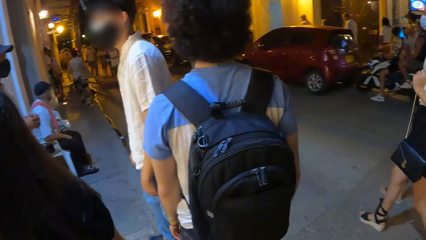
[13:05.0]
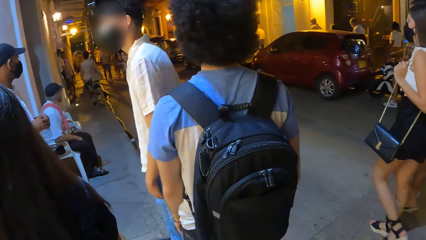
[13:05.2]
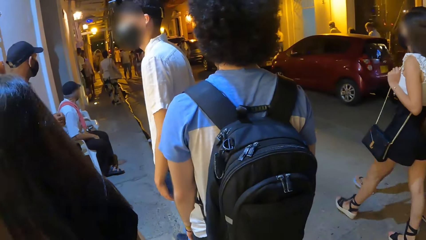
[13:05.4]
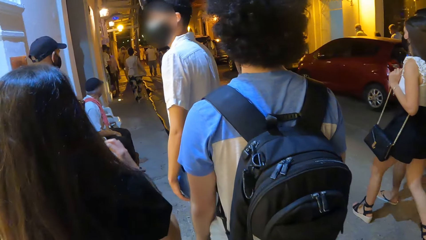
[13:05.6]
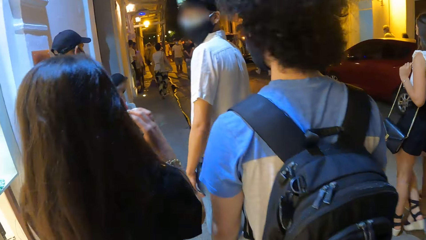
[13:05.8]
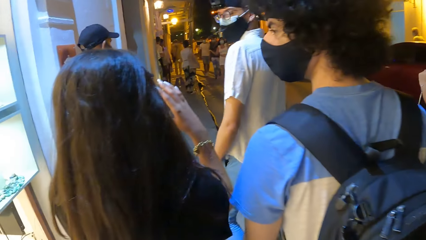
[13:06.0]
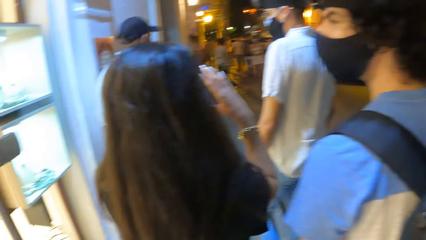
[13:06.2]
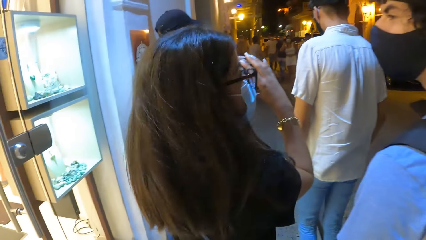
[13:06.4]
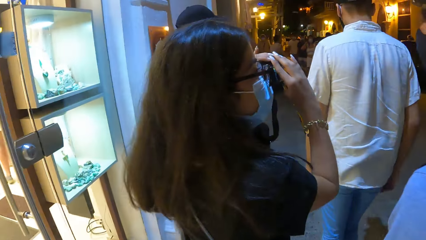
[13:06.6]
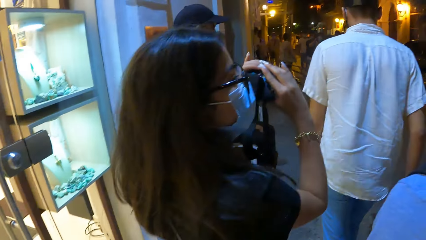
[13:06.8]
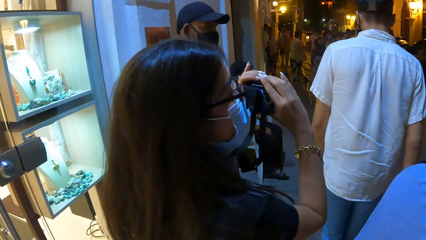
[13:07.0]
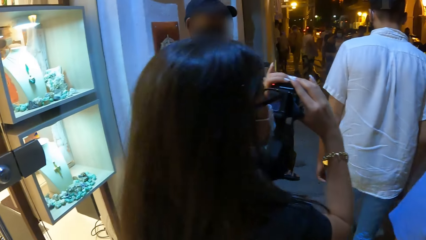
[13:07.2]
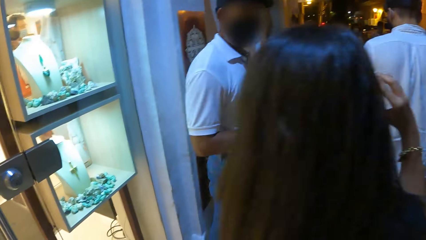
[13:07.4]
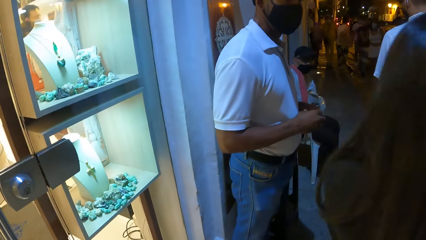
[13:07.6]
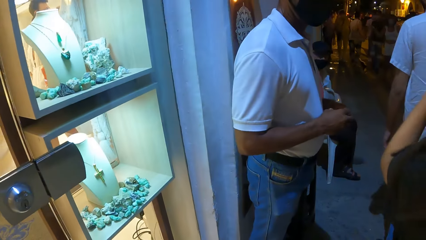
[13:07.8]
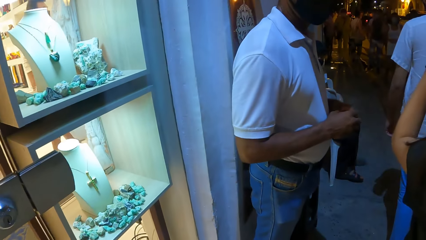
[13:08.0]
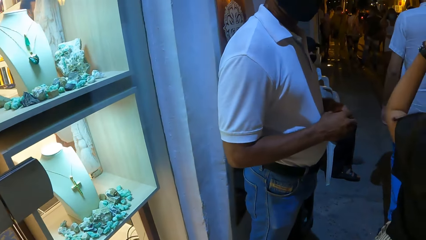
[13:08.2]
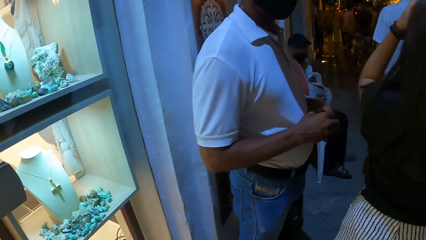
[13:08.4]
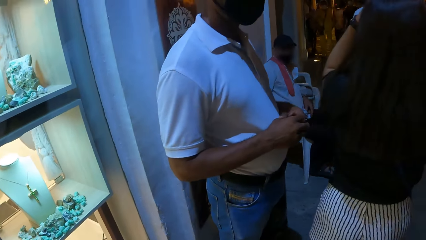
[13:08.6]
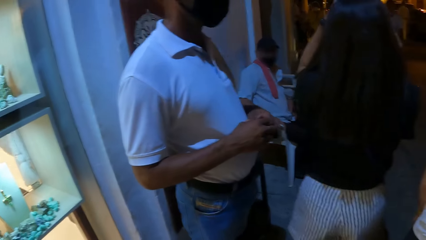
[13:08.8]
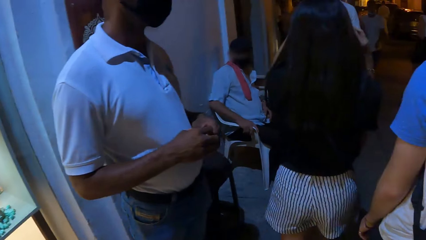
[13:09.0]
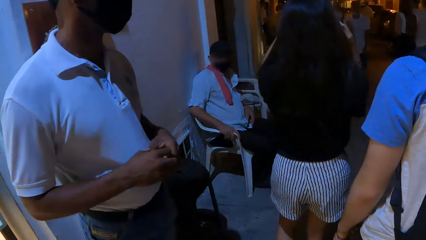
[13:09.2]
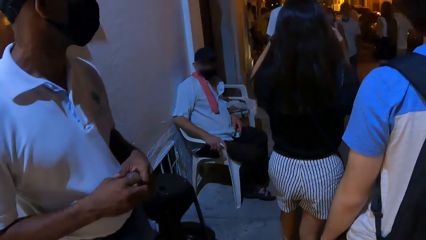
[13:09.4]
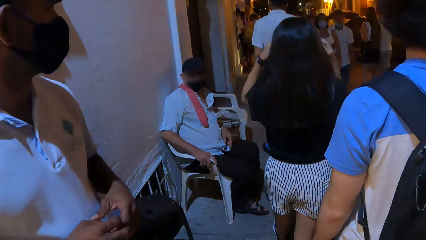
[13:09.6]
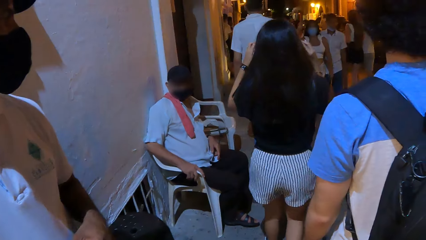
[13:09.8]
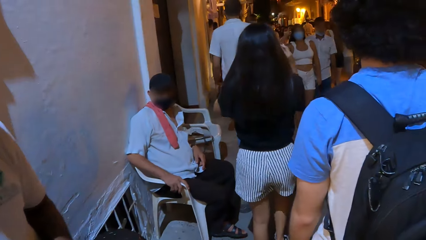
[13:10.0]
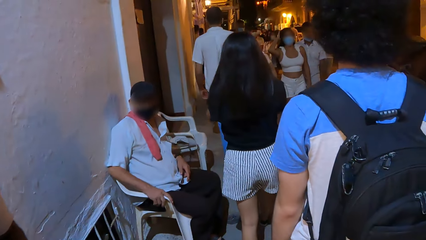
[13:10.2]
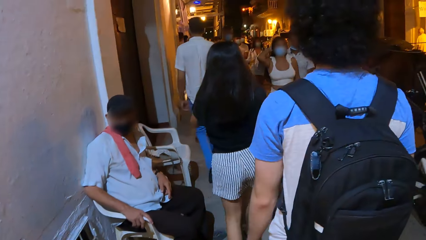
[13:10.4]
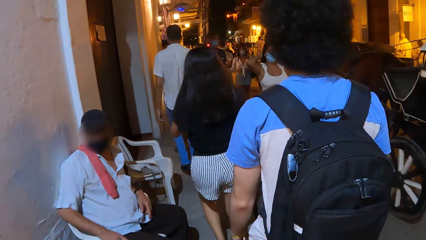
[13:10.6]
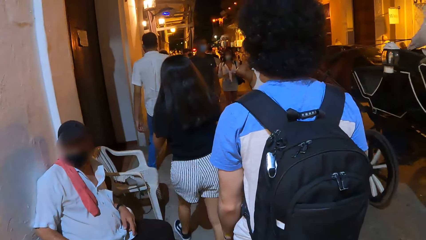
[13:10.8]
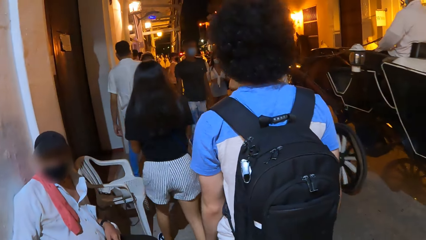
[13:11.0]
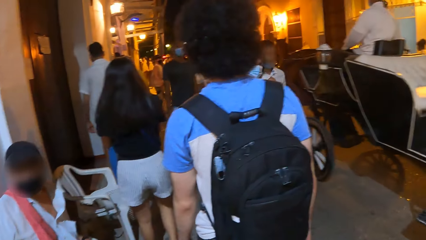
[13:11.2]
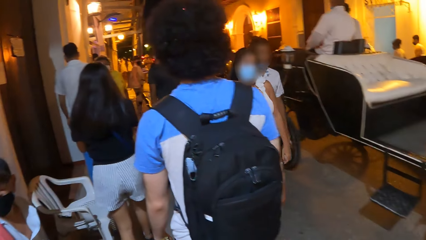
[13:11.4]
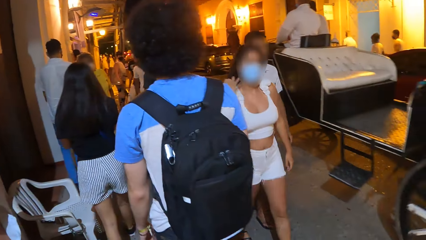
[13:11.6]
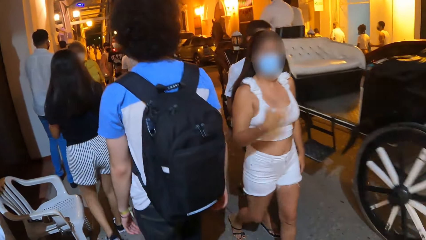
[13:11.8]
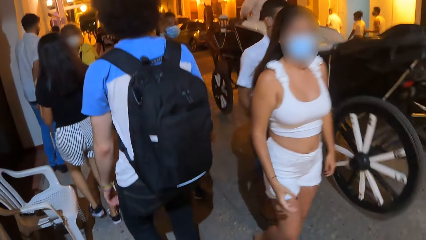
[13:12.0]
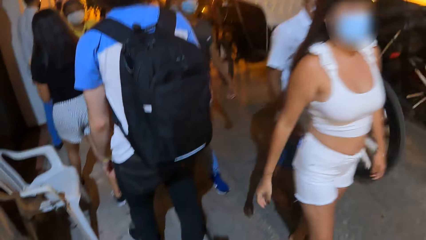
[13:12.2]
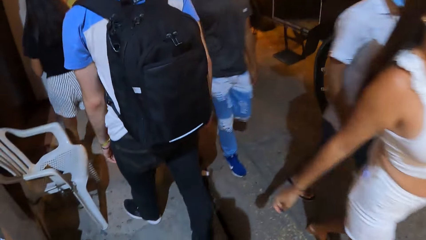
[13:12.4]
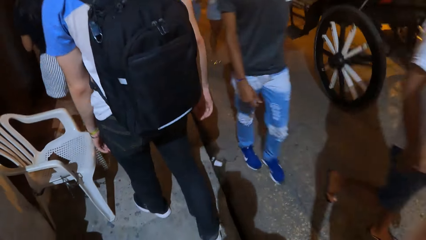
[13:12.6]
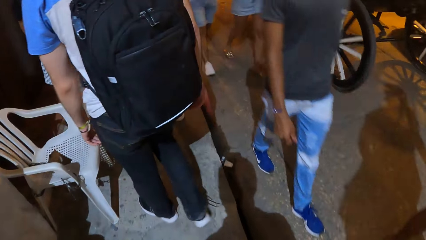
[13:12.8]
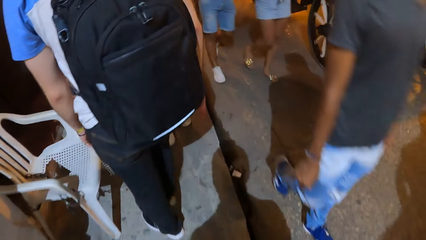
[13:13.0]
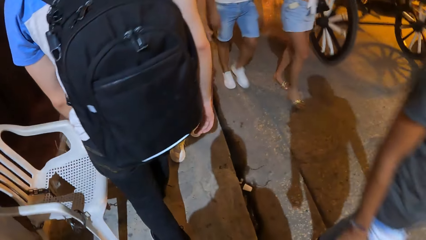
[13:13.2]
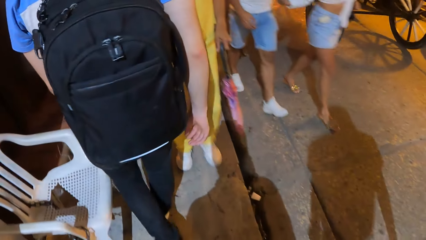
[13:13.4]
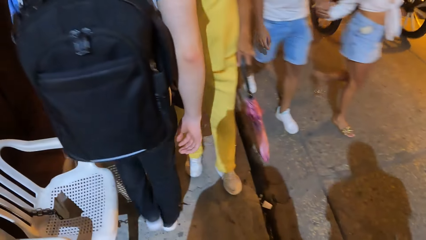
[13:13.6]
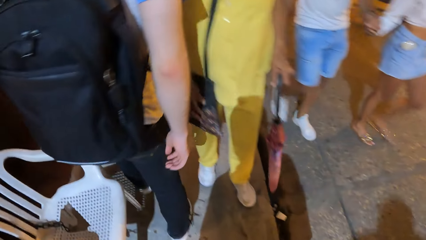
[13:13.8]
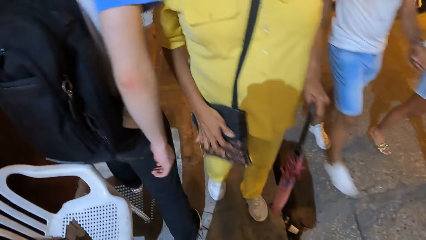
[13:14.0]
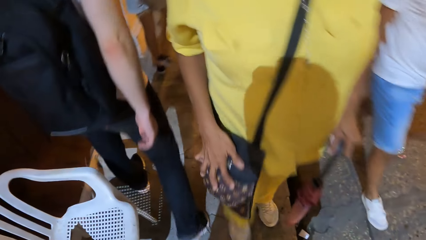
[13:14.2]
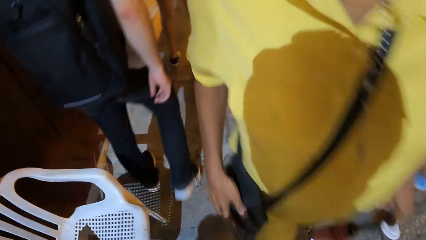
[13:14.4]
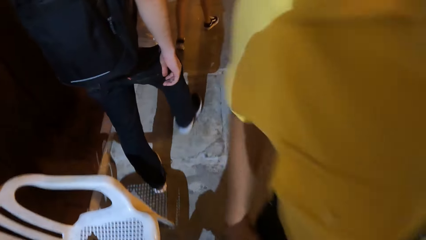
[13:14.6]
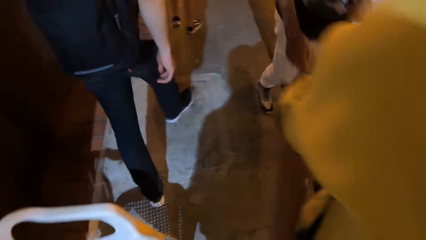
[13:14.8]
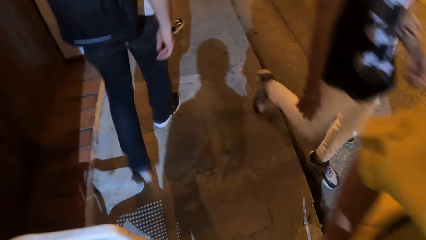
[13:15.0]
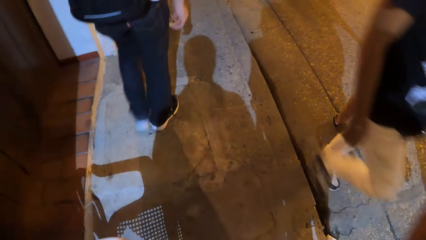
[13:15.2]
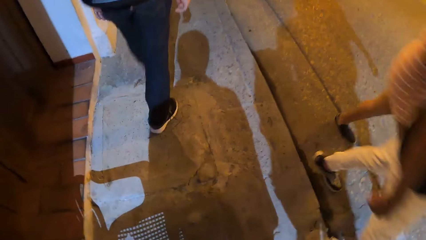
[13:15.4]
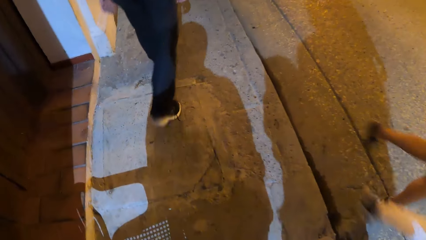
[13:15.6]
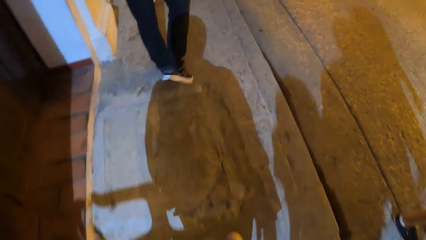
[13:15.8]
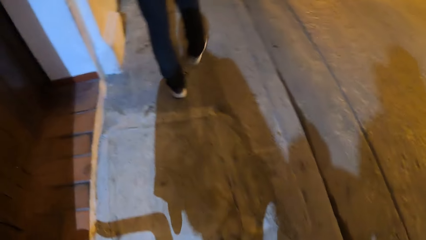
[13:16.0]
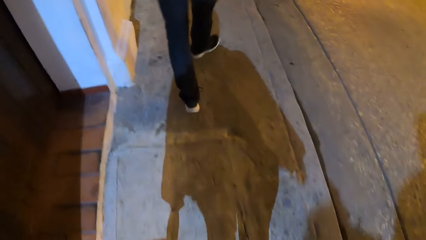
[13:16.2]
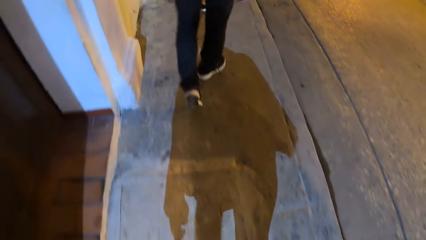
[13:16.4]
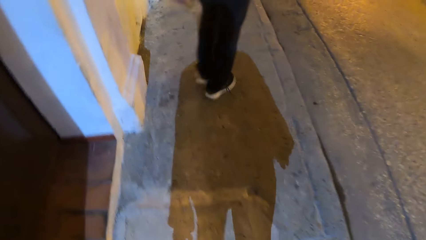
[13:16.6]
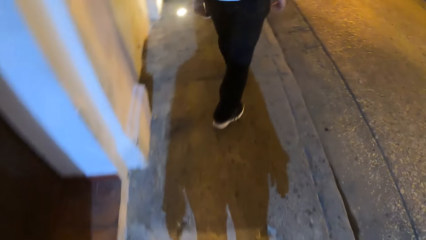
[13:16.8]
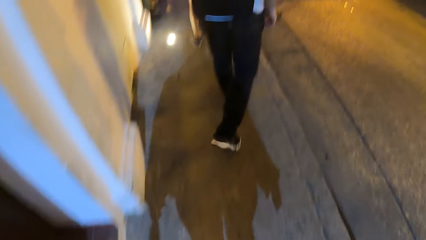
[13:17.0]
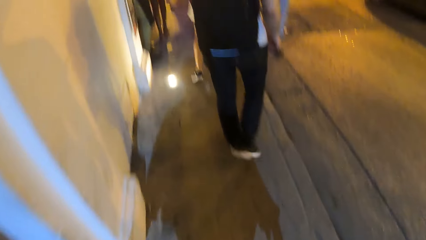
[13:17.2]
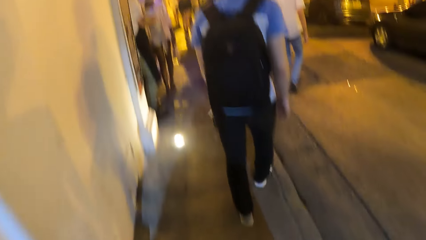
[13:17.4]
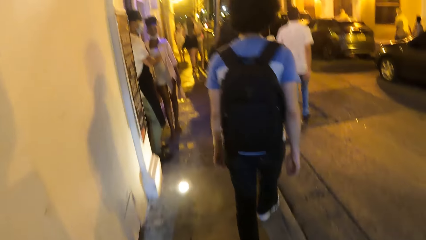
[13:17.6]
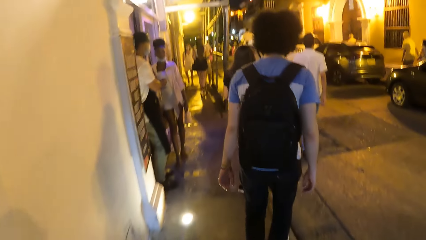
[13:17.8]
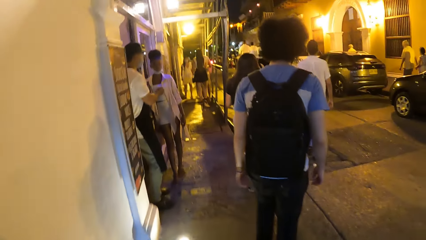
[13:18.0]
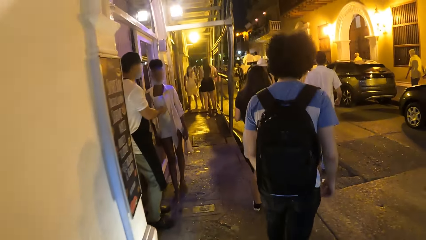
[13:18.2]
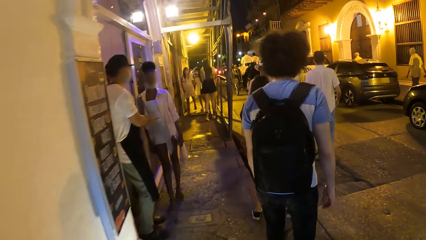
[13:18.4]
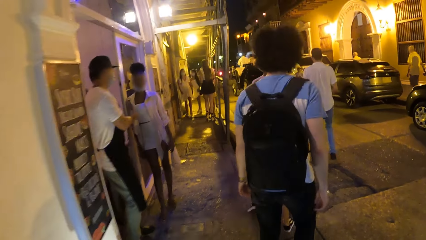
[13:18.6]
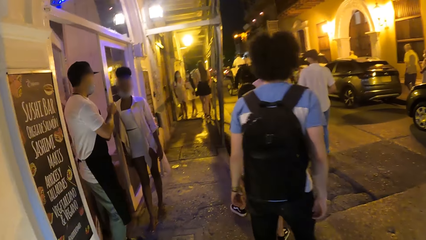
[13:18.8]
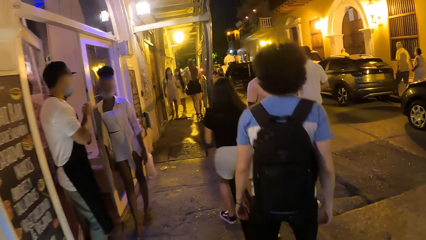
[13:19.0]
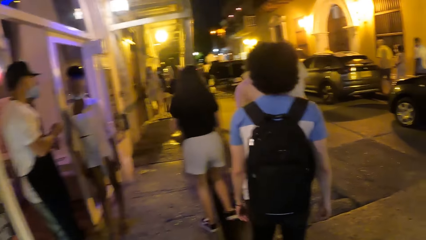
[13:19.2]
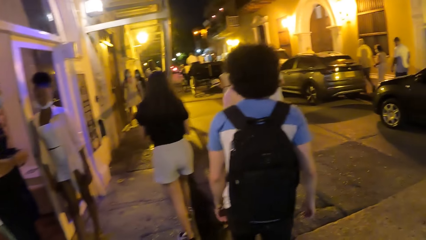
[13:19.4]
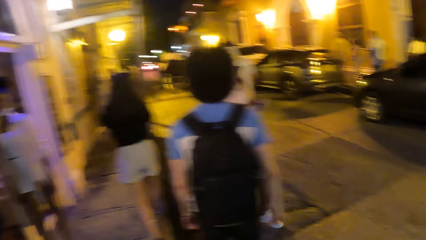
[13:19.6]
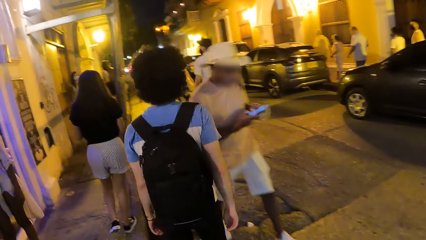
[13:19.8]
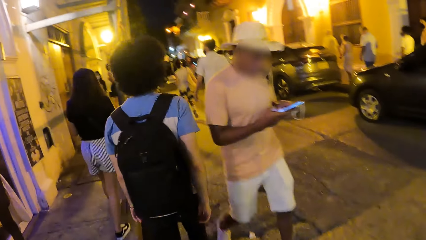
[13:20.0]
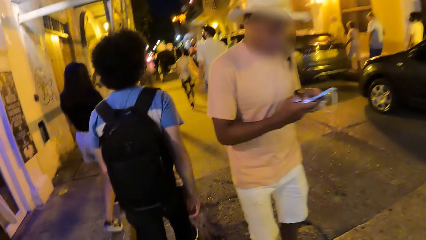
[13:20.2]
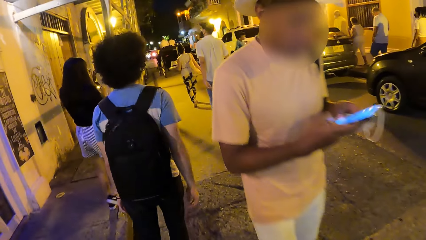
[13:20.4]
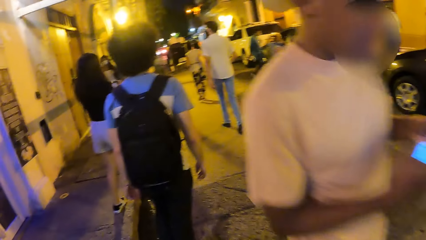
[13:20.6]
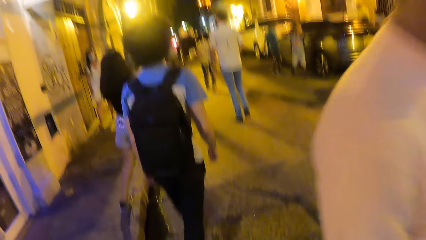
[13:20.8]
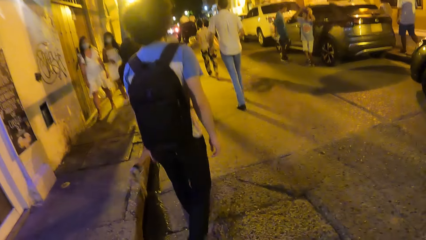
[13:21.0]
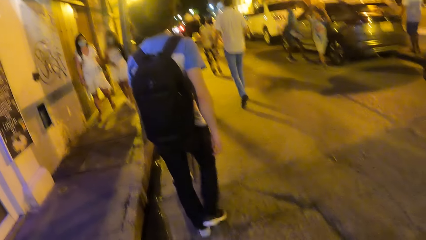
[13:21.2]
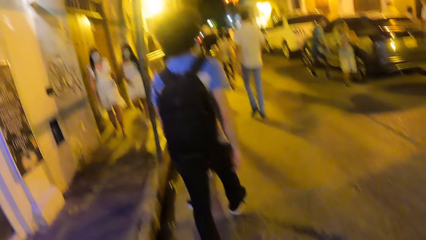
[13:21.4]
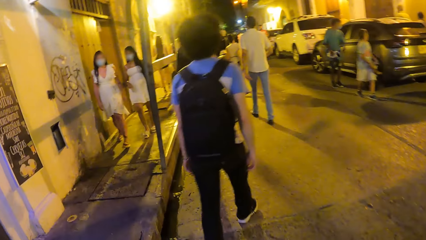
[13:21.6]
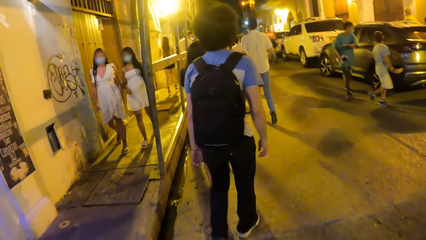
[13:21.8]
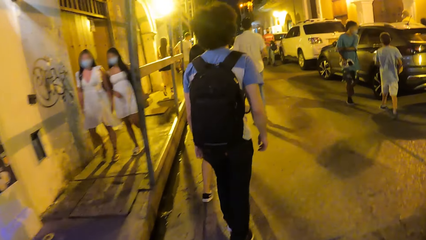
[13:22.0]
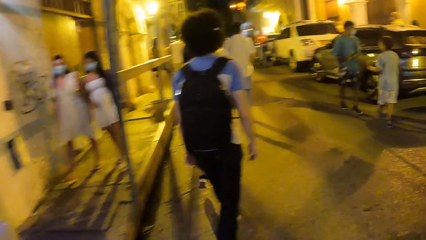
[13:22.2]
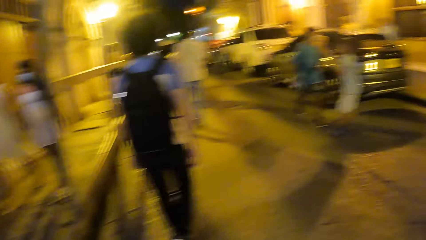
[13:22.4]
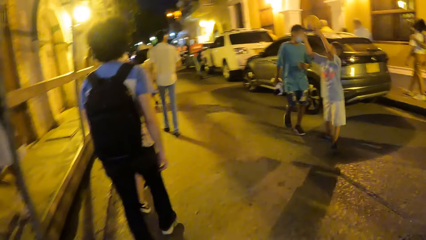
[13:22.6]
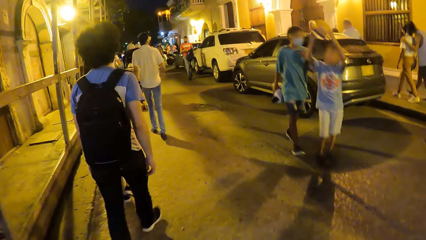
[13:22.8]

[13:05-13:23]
The camera wearer walks along the street.
